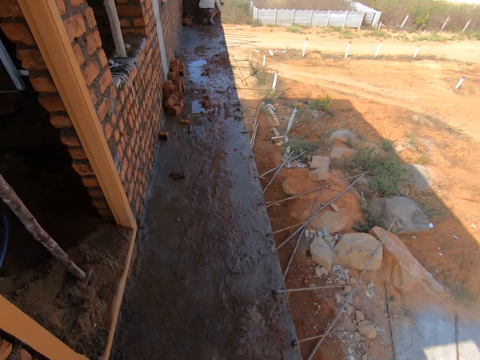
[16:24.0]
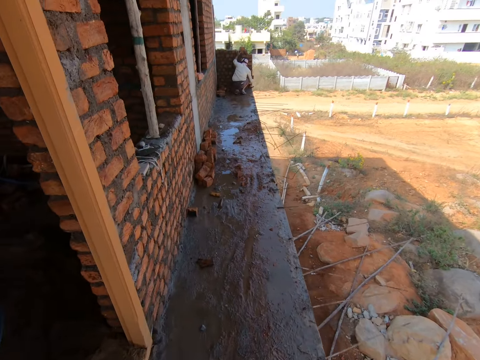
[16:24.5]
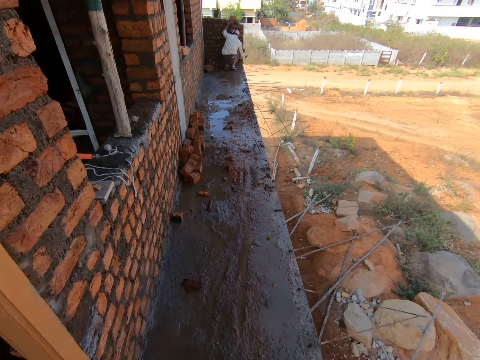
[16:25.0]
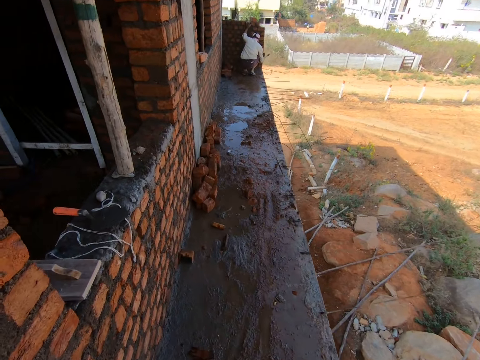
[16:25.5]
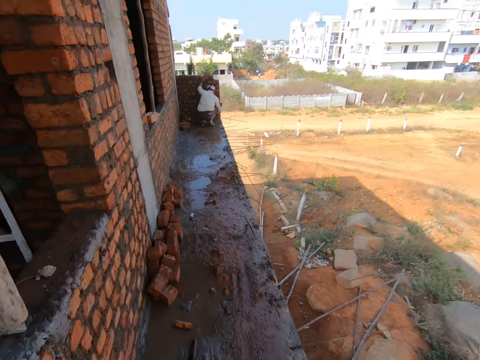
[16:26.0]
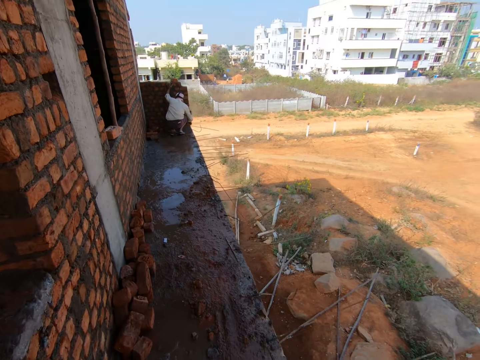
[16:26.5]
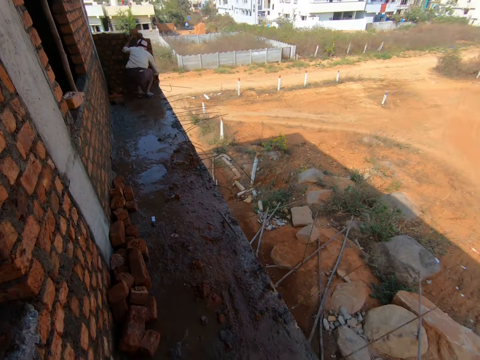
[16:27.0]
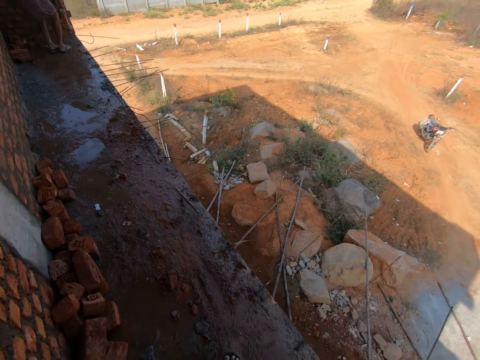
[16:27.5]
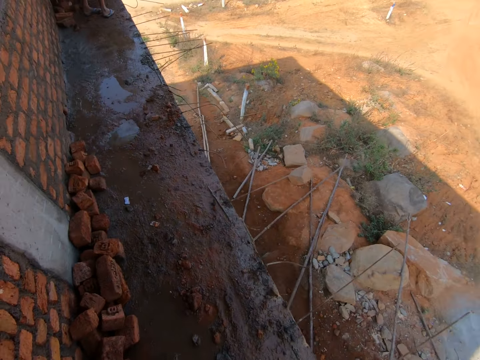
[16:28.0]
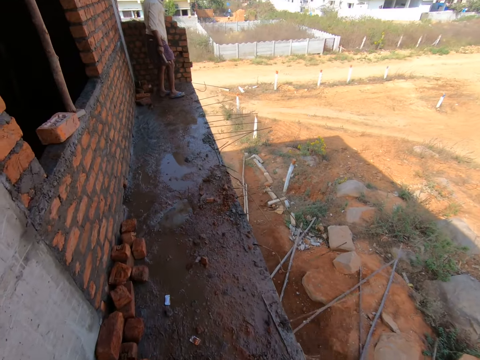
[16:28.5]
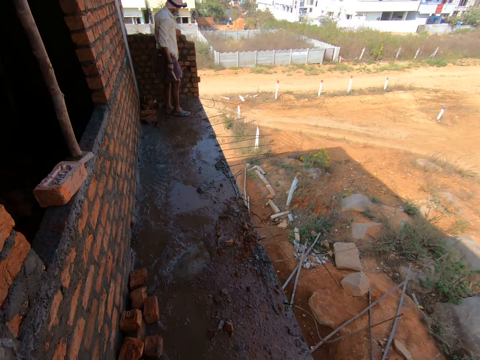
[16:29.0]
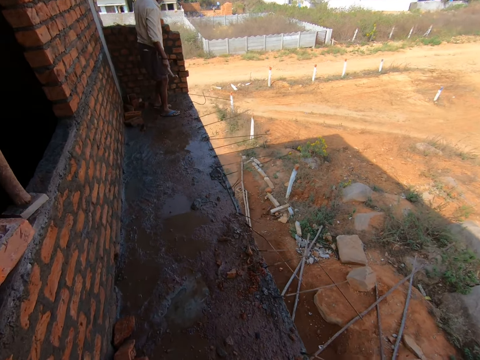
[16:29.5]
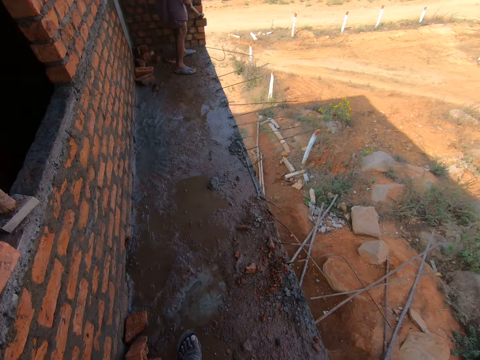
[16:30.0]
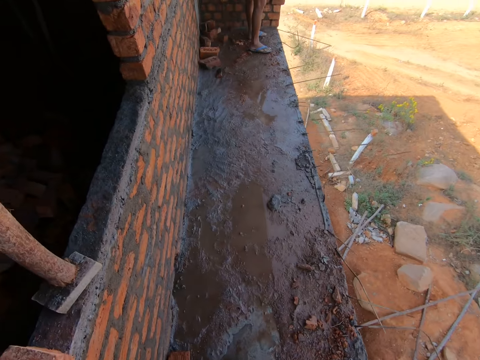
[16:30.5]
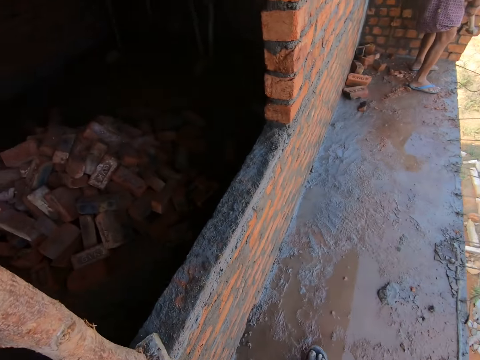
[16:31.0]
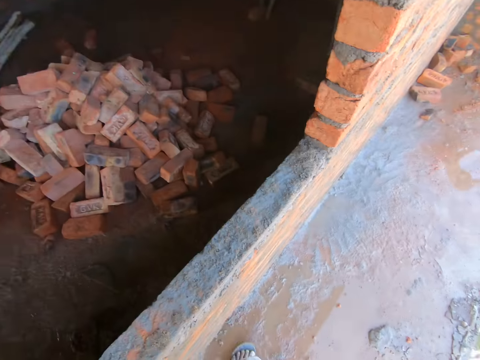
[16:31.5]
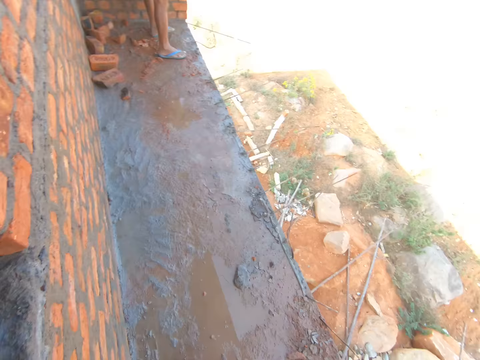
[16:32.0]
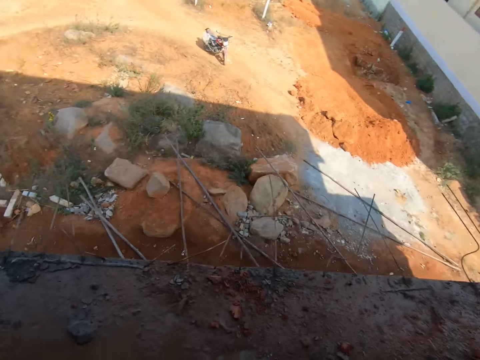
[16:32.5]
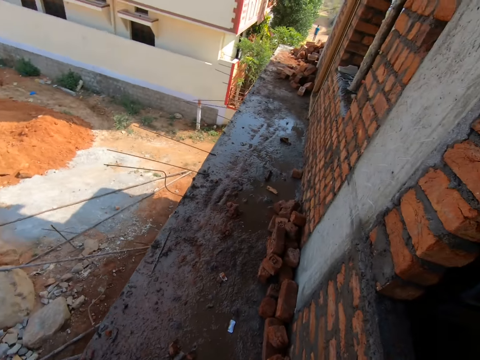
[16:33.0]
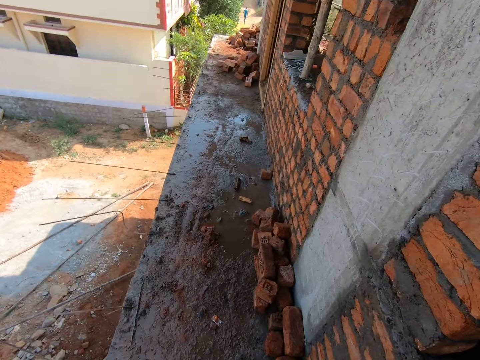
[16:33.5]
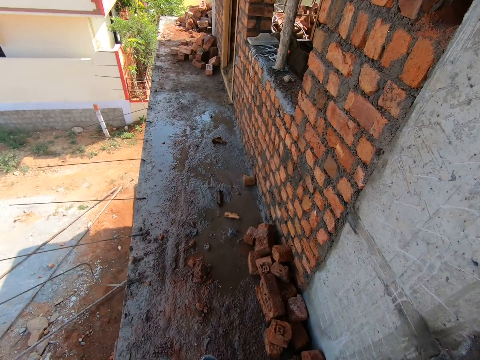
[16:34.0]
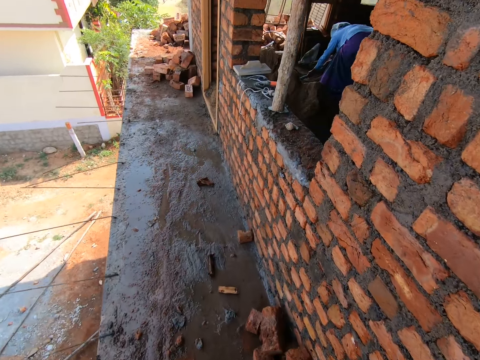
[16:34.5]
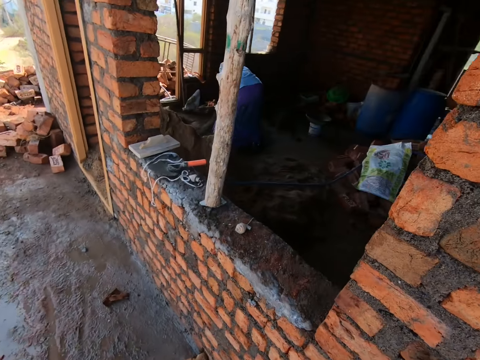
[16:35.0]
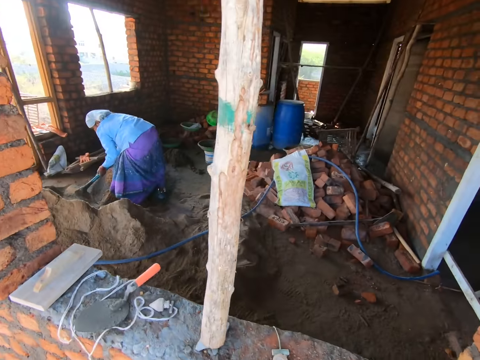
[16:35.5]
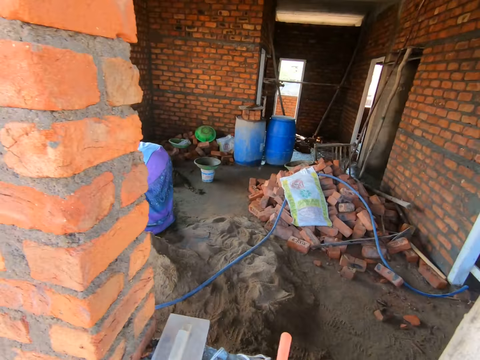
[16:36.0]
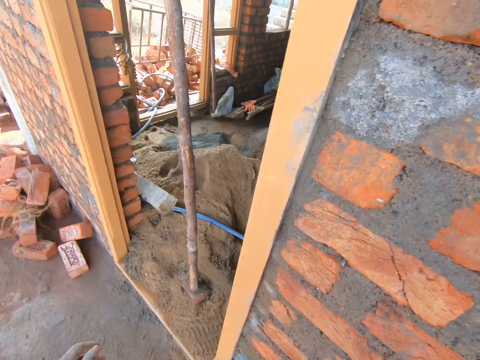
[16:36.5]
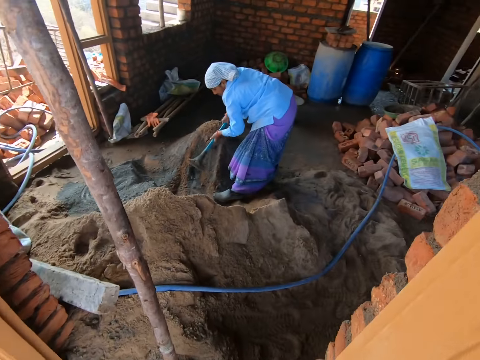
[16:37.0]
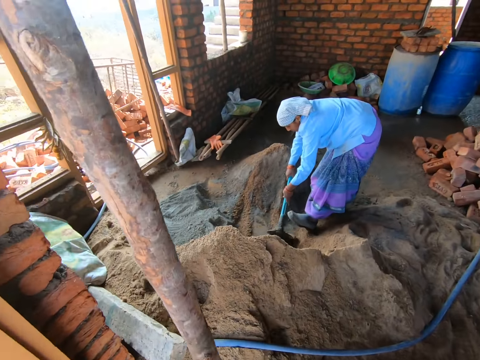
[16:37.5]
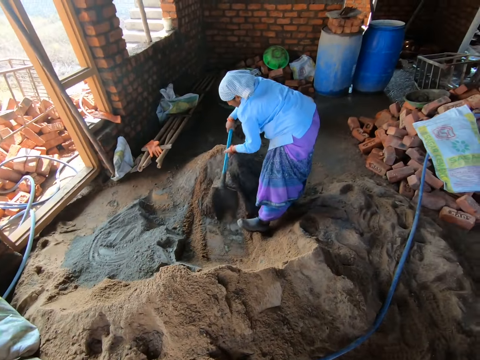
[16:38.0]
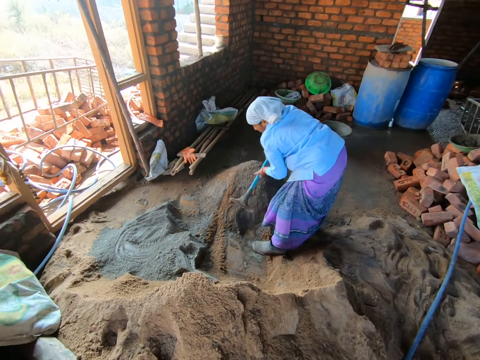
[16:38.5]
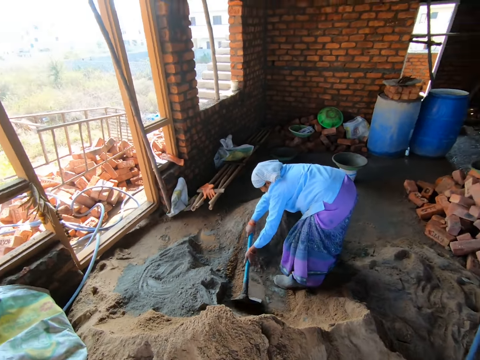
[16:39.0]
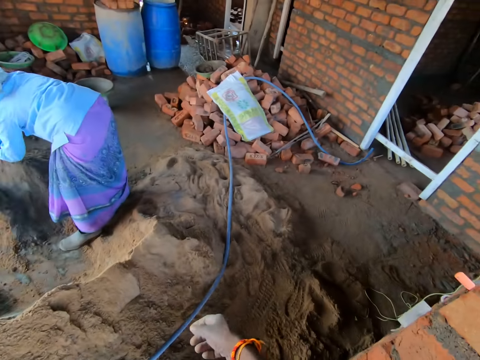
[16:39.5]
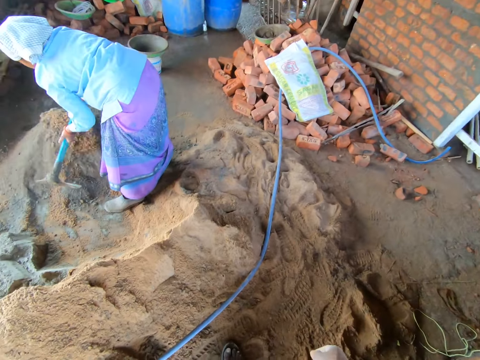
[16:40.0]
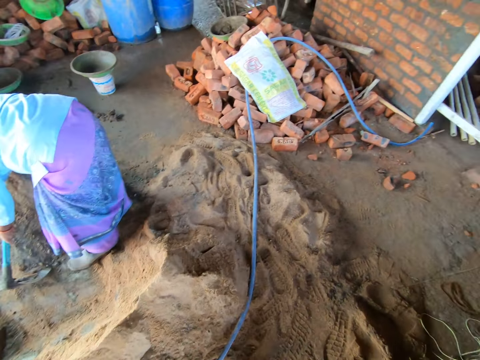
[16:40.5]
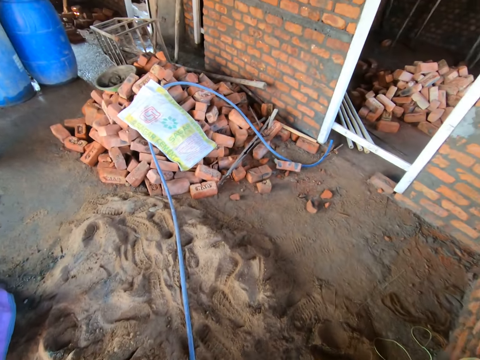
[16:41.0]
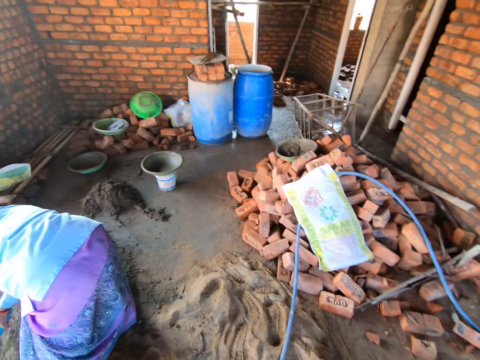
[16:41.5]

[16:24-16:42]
The camera wearer looks around. They walk. They enter into a room. They look around.

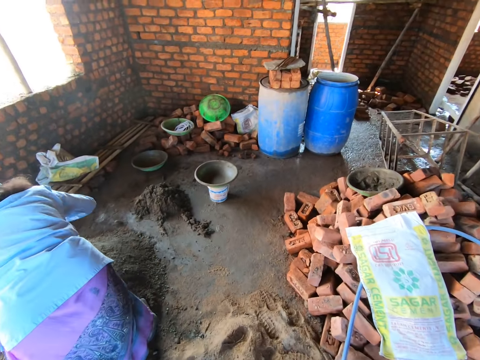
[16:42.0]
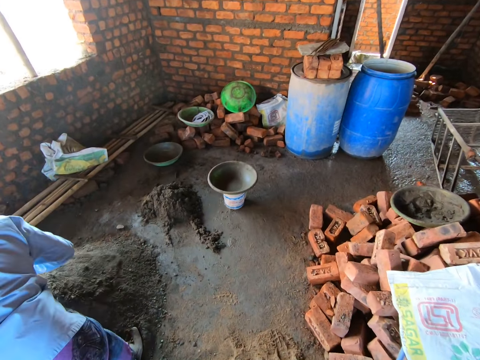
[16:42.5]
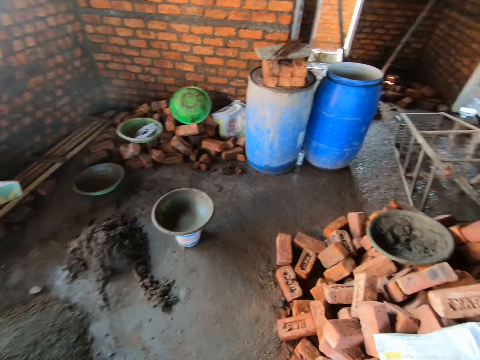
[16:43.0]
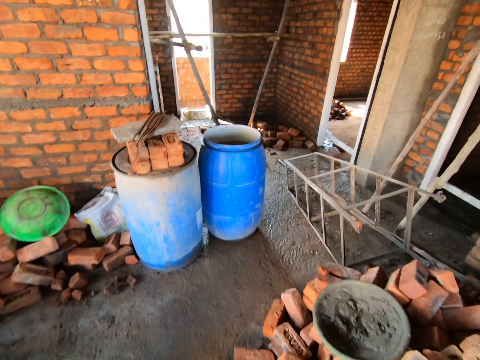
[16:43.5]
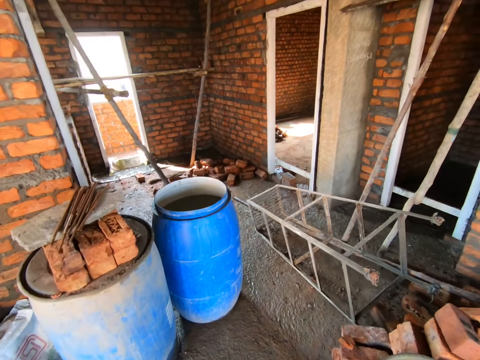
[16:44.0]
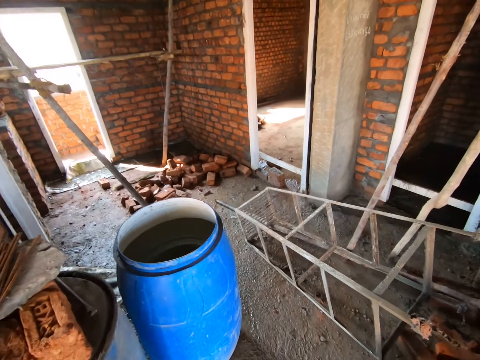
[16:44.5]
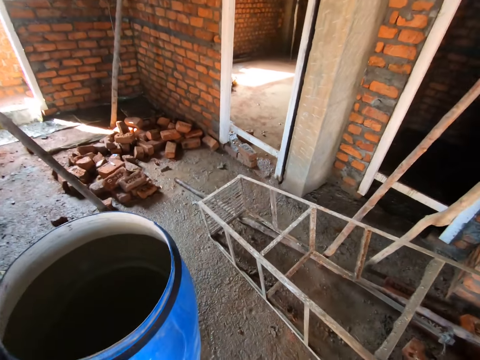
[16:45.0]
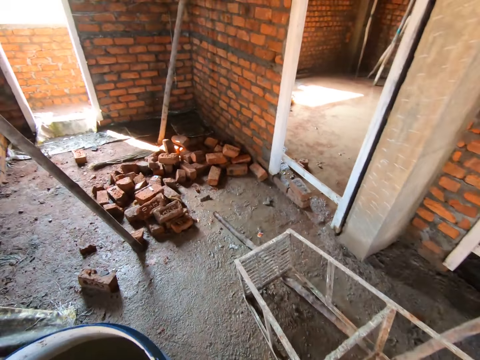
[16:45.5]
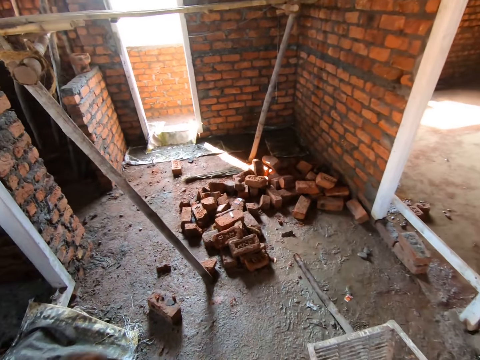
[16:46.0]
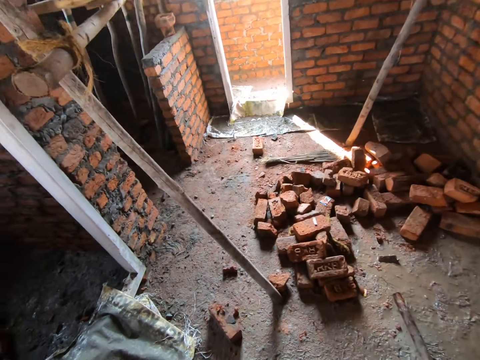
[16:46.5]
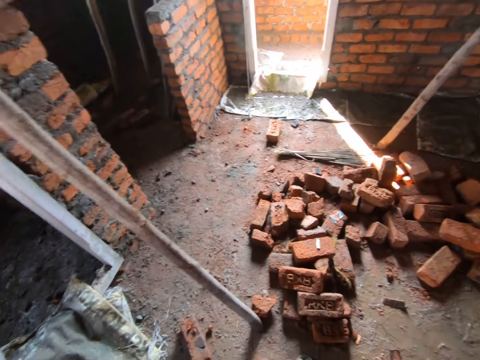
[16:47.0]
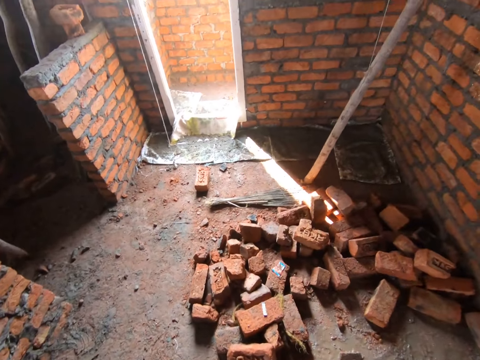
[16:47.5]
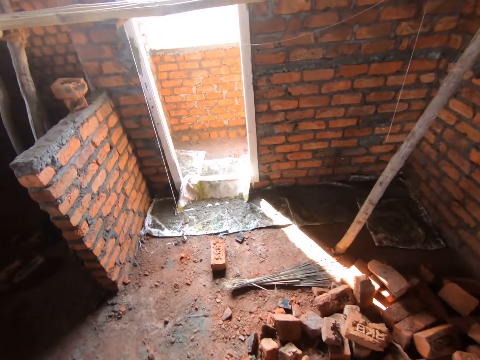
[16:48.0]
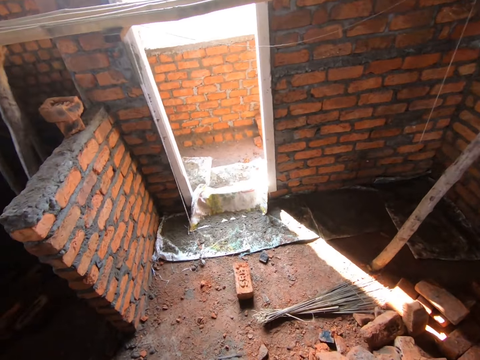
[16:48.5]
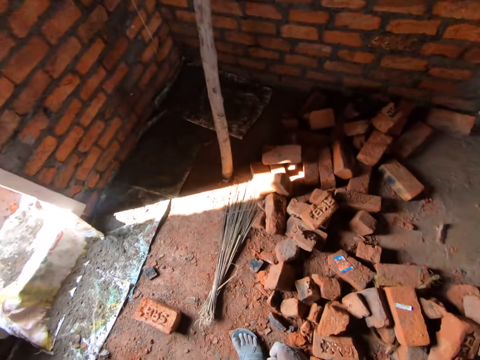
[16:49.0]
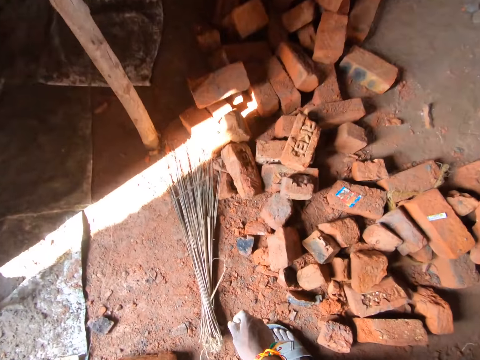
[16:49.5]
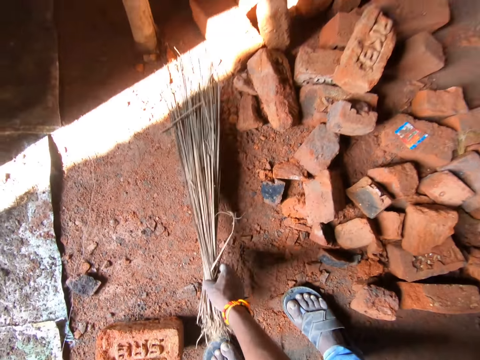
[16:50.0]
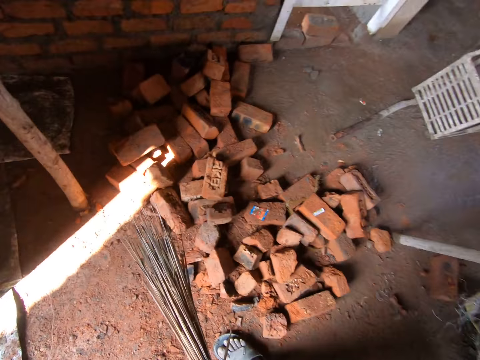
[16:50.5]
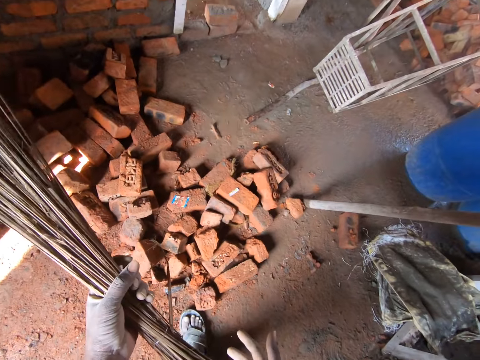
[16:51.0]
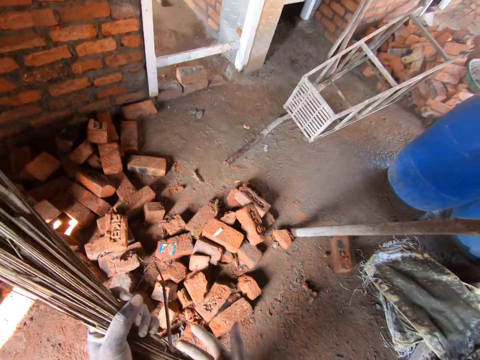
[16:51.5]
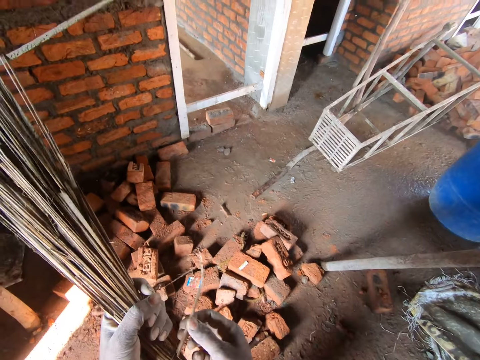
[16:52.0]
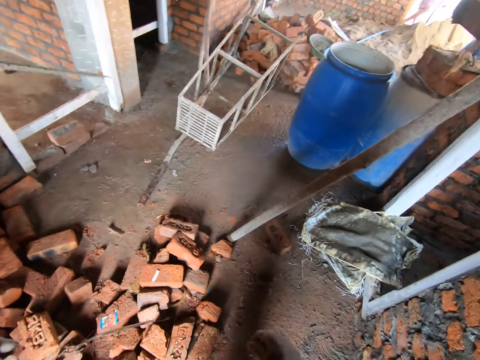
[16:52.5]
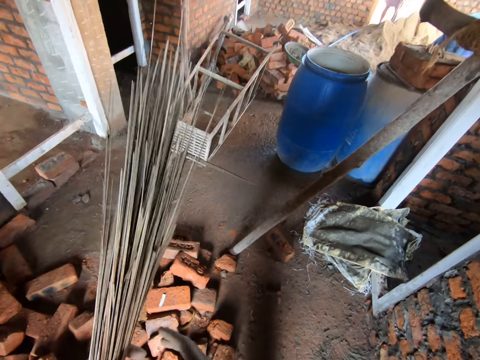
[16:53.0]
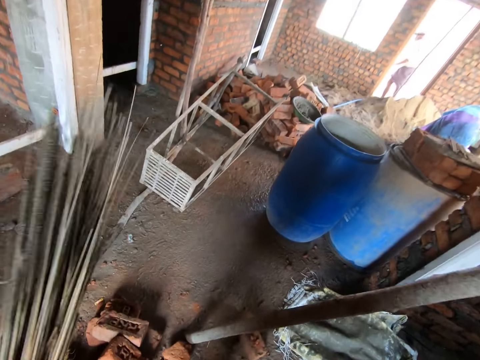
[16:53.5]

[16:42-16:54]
The camera wearer walks. They pick up a broom. They adjust the broom. They touch the broom.
